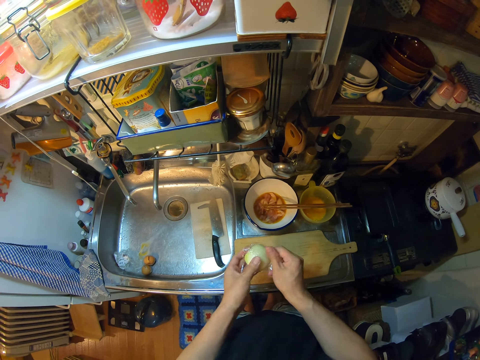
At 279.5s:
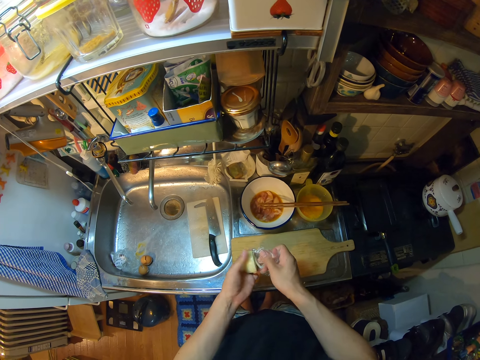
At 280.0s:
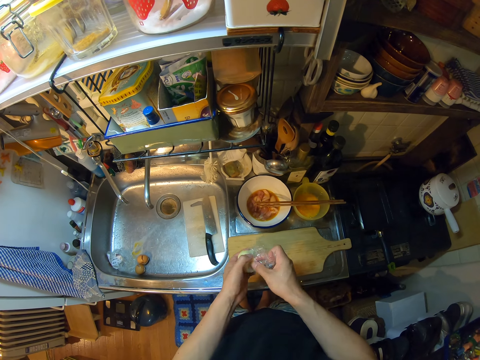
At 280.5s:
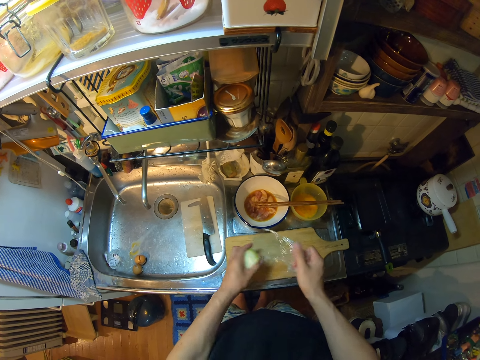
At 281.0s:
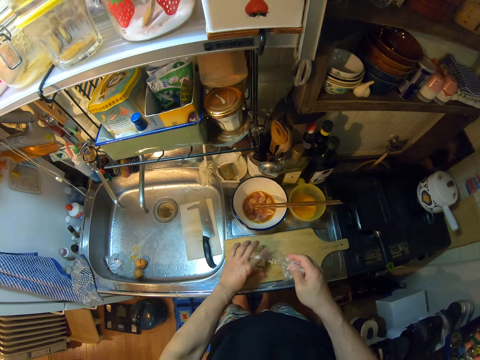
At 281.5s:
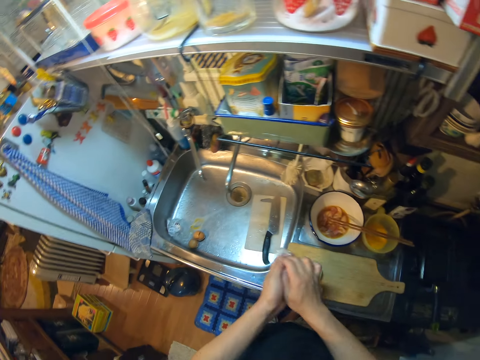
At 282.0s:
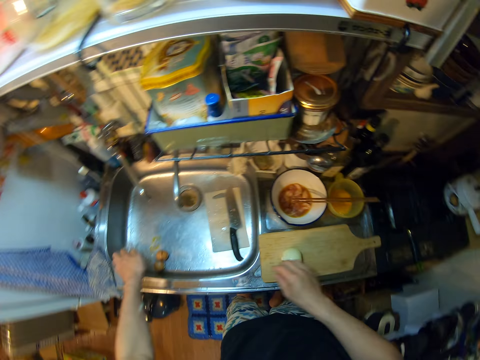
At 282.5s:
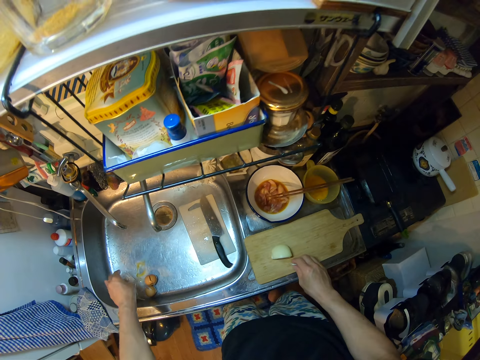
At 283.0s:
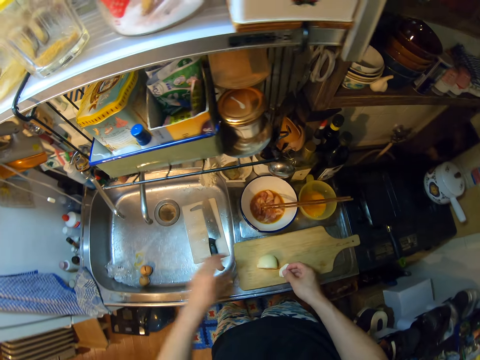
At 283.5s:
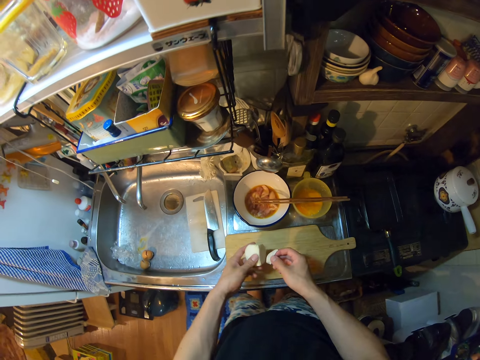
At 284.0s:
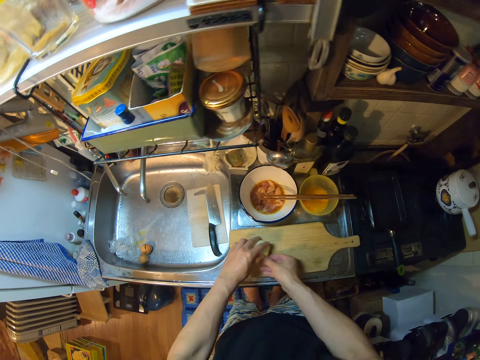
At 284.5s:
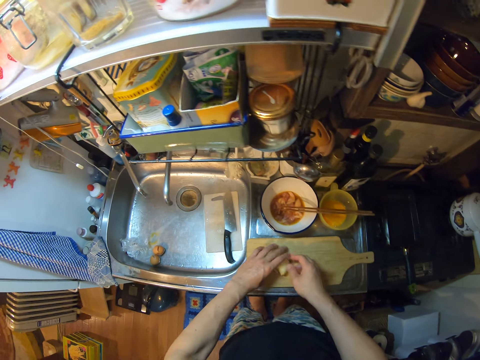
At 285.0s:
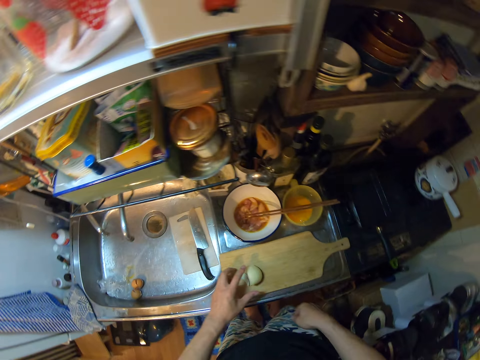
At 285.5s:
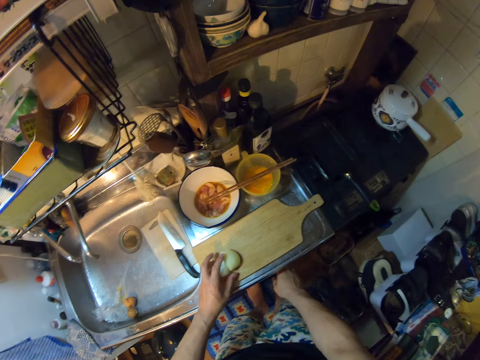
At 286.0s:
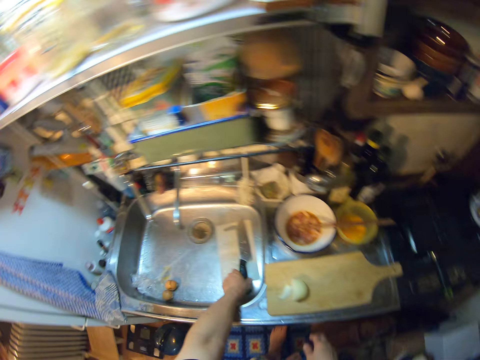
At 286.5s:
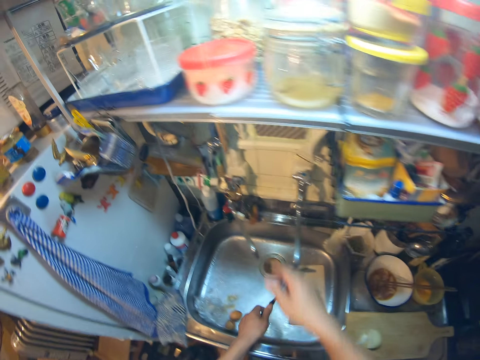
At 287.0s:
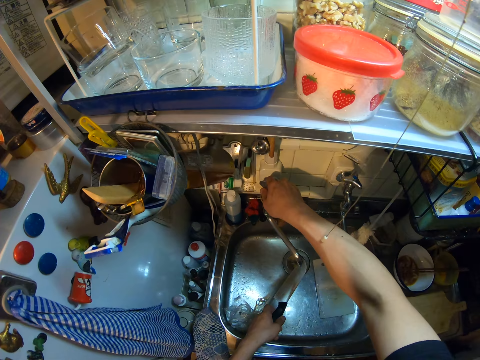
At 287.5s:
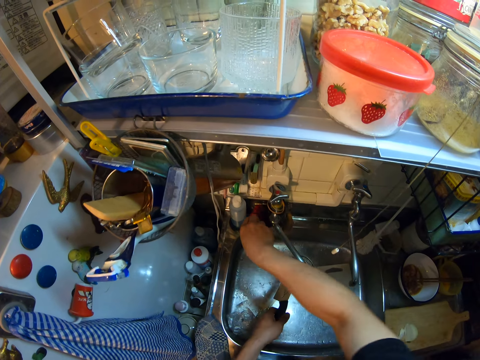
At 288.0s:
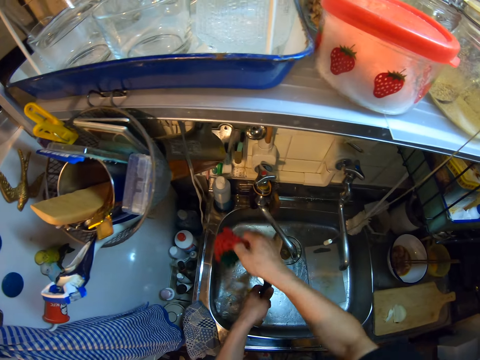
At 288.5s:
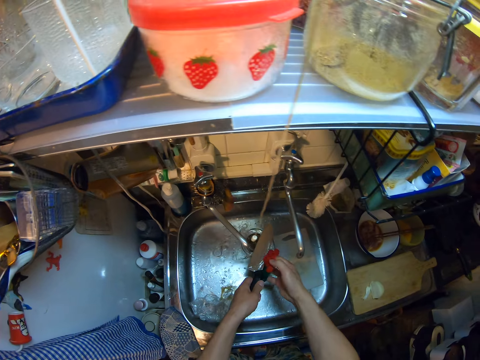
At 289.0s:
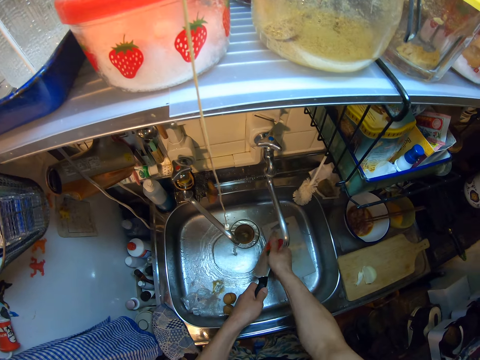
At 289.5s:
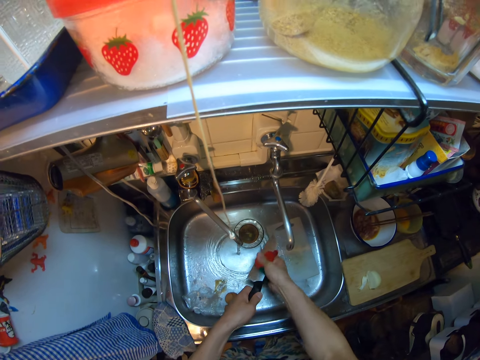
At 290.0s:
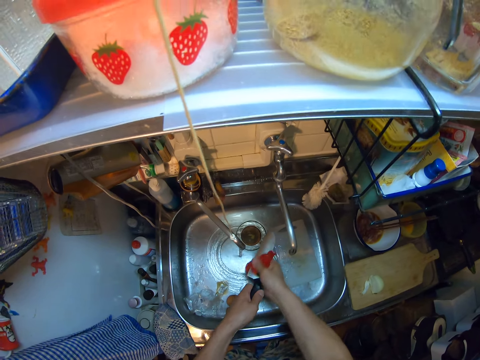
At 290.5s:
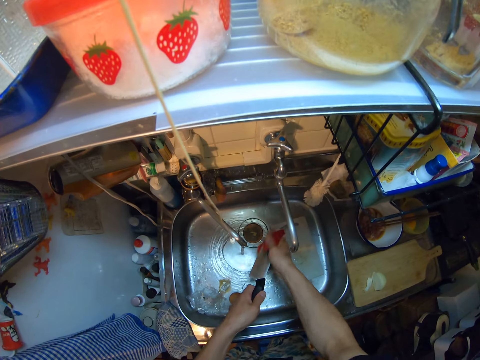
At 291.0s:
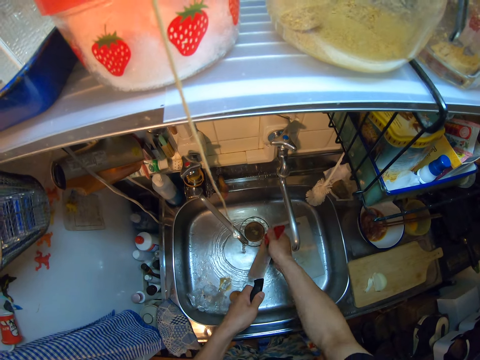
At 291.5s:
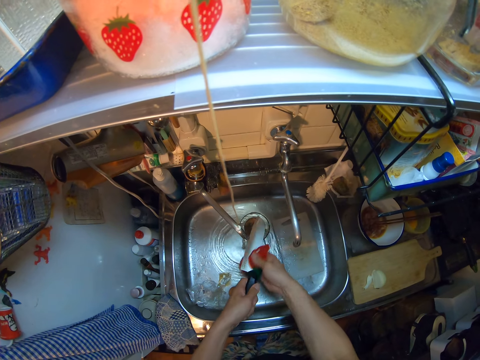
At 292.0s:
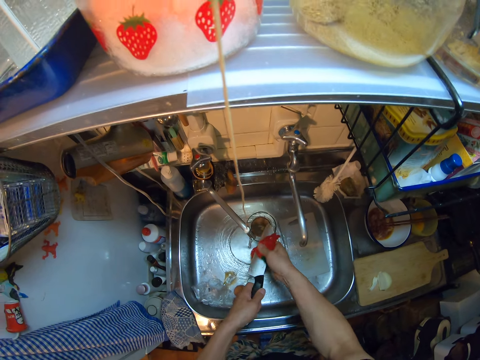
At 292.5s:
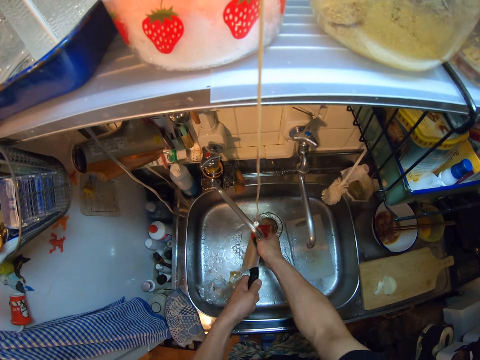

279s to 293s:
The camera wearer drops the onions on the chopping board. She switches a paper to the other hand. She drops the nylon or paper wrap in the sink. She picks pieces of onion. She puts the pieces of onion on the wooden chopping board. She touches the onion. She moves her hand. She picks a knife in the sink with her left hand. She opens a tap on the sink. She rinses the knife. She picks a cloth sponge on the sink. She washes the knife with the sponge in the sink.

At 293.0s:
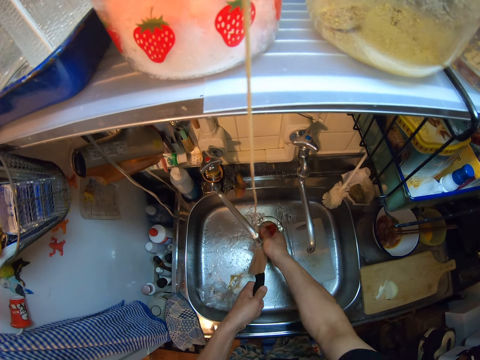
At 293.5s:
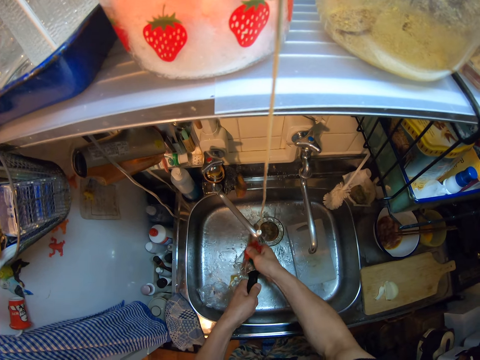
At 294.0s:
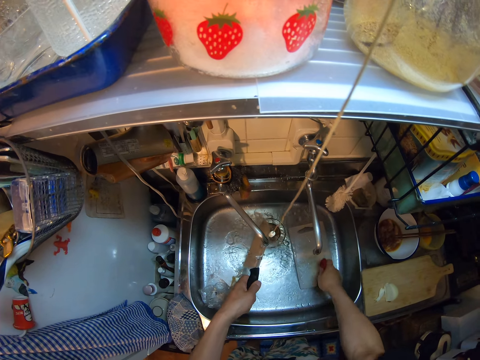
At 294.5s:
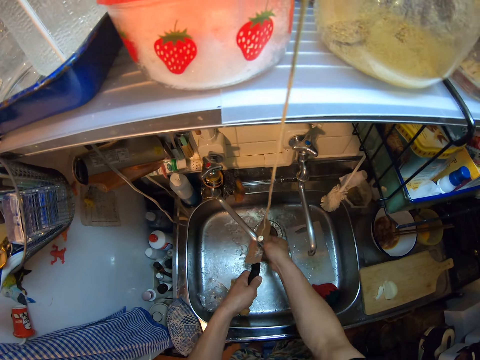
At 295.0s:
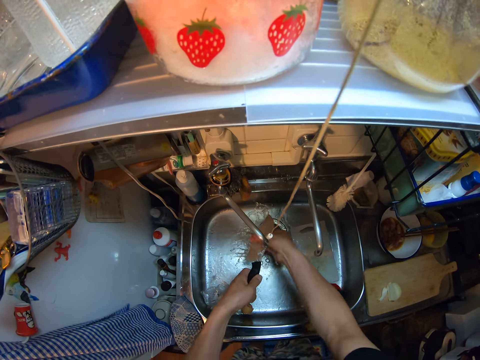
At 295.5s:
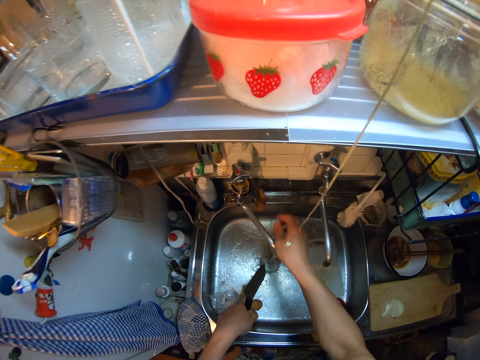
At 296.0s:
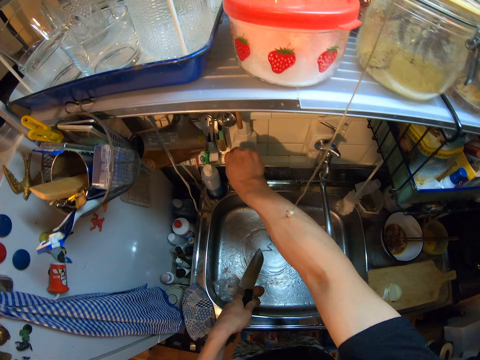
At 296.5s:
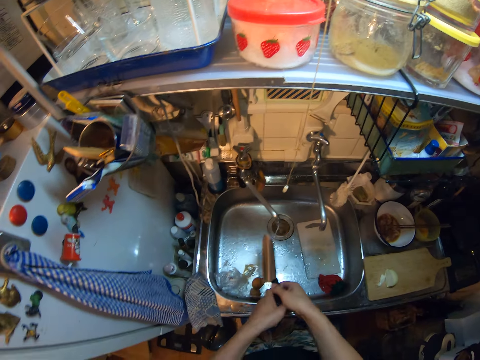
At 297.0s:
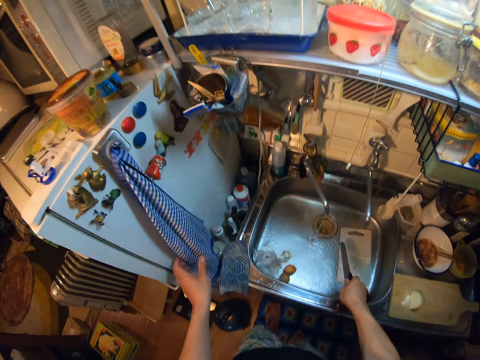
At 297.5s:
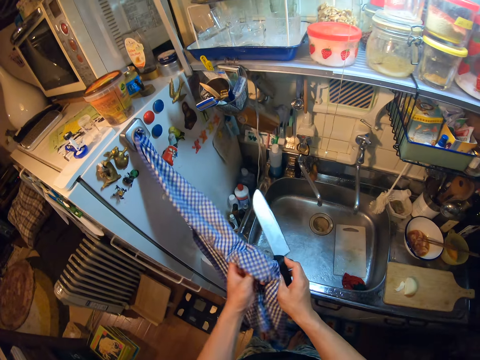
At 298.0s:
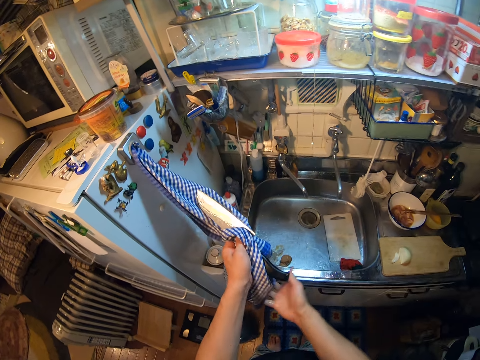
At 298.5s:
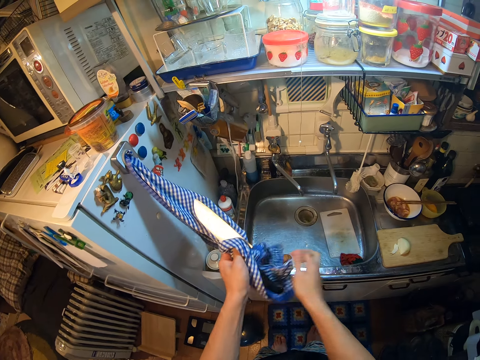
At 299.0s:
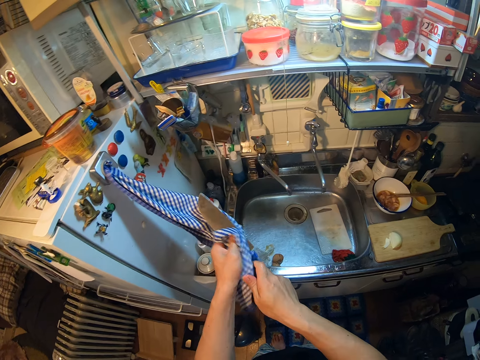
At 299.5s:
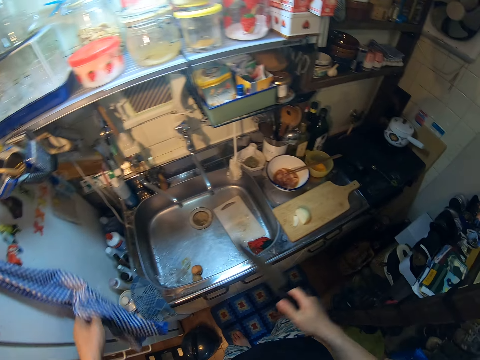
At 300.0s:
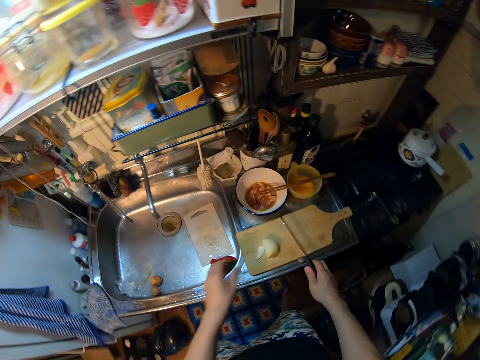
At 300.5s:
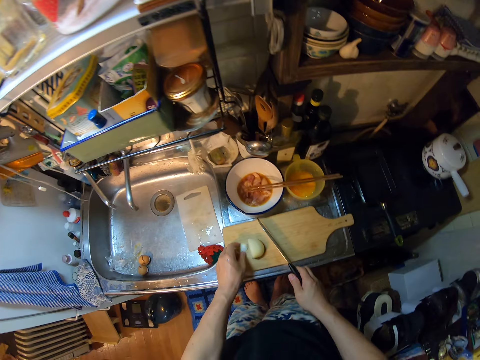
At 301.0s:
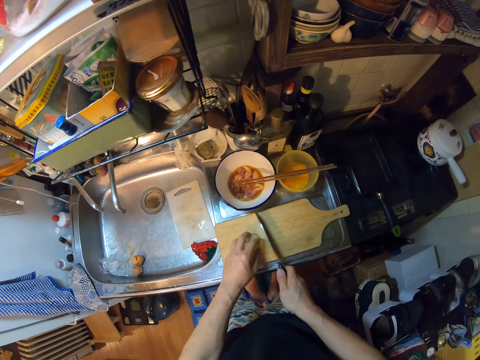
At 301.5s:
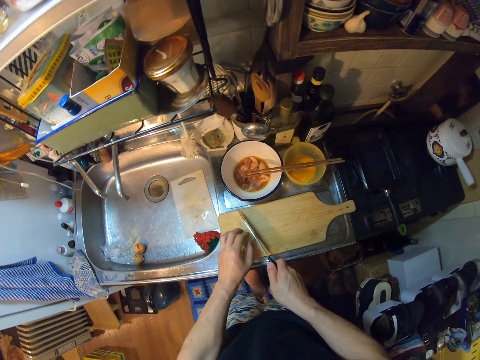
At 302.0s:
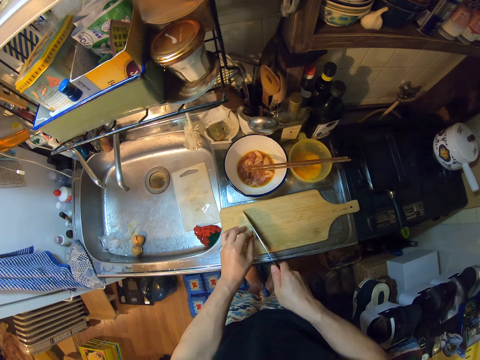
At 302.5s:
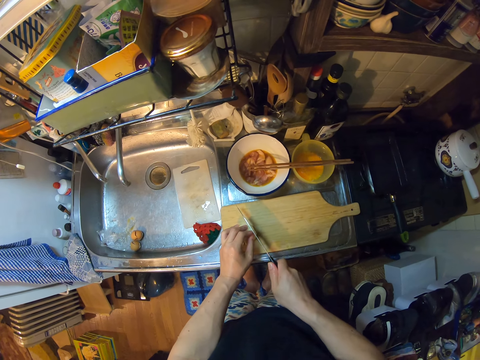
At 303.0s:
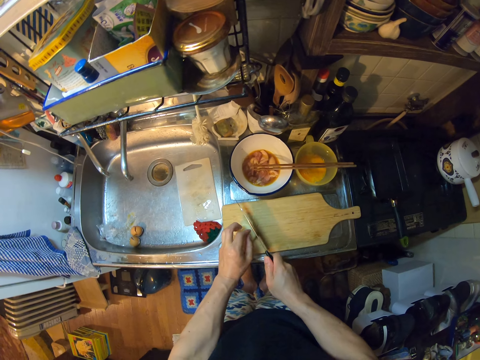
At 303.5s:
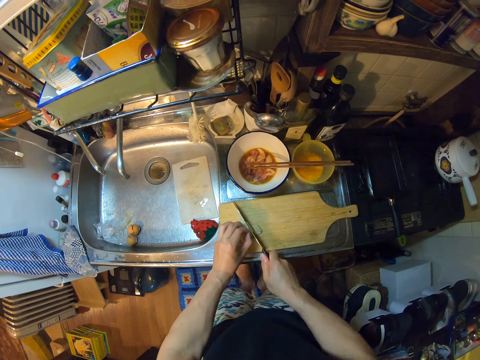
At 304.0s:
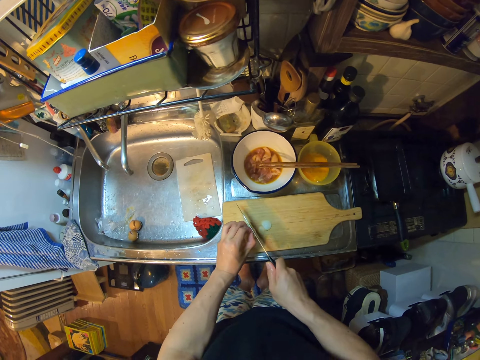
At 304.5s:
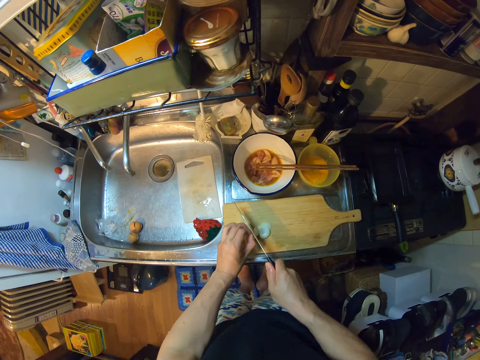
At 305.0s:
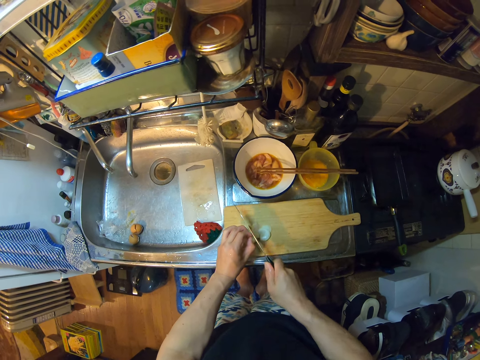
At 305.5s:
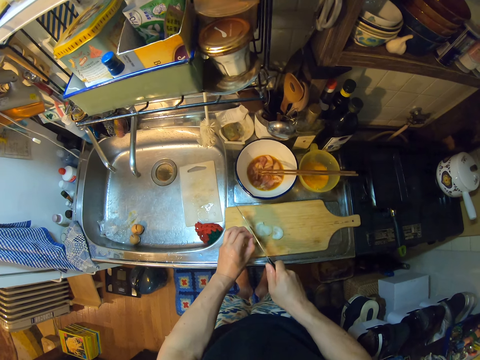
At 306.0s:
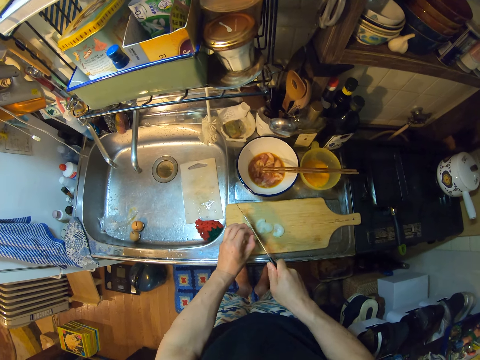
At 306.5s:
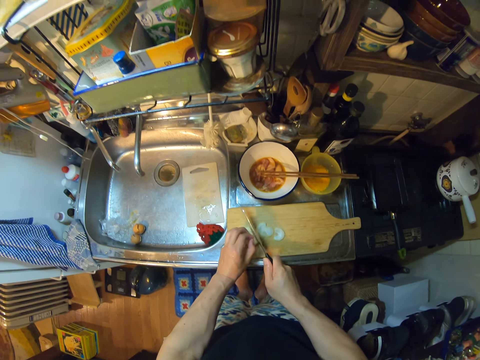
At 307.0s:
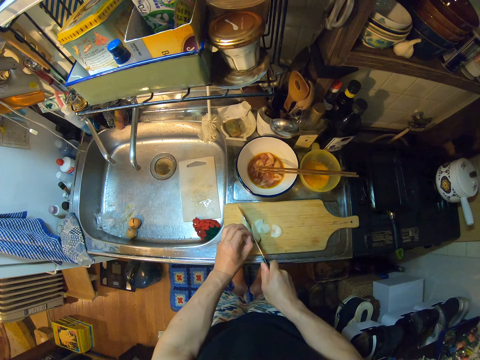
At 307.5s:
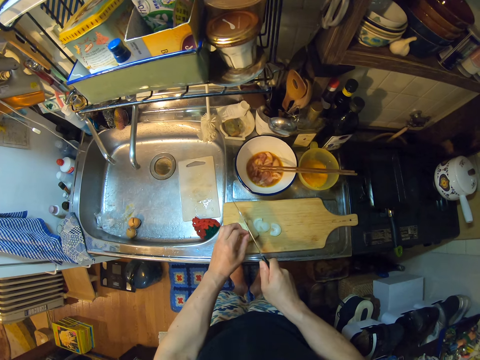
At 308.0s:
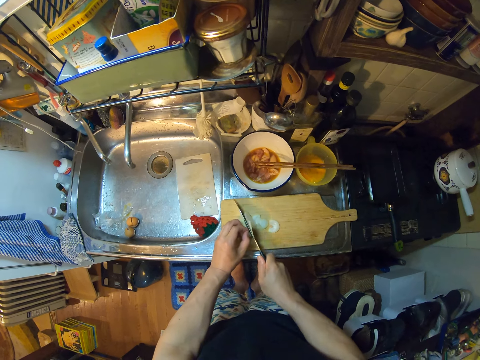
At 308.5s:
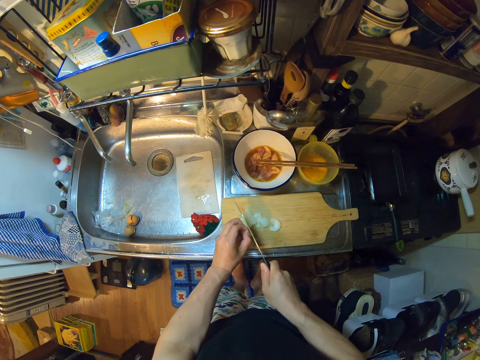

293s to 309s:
The camera wearer places the dish sponge in the sink. They rinse the knife in the sink. They switch off the tap. They shake the knife, hold a kitchen towel and wipe the knife with the kitchen towel on the fridge. They hold the onion. They slice the onions on the chopping stick with the knife.
